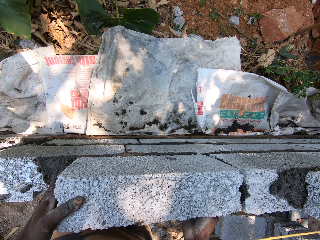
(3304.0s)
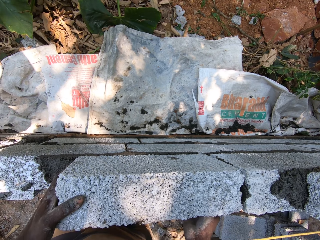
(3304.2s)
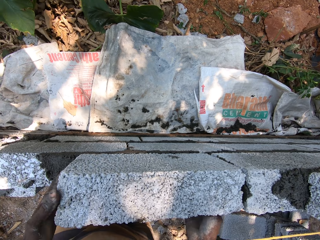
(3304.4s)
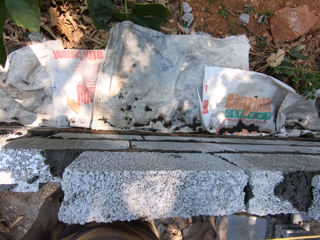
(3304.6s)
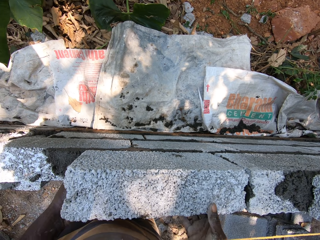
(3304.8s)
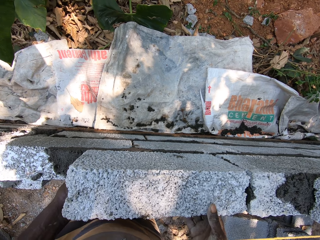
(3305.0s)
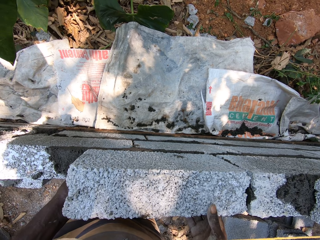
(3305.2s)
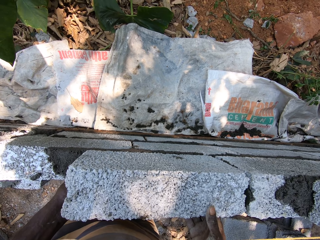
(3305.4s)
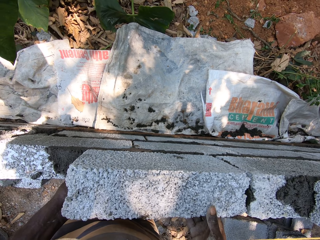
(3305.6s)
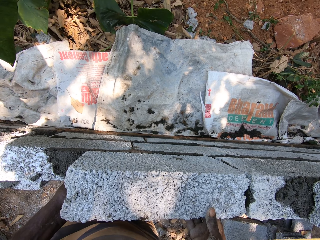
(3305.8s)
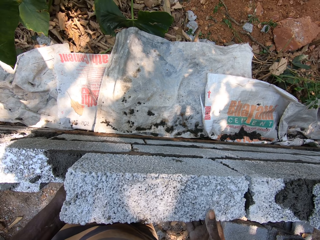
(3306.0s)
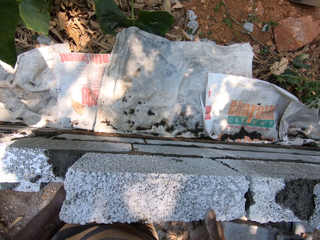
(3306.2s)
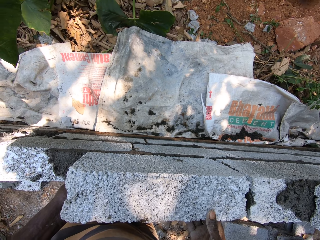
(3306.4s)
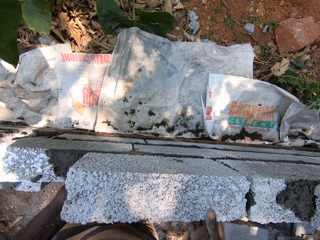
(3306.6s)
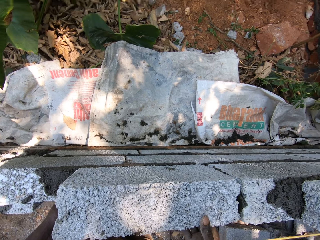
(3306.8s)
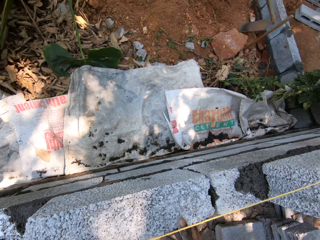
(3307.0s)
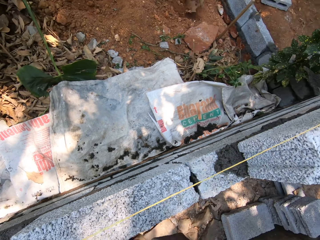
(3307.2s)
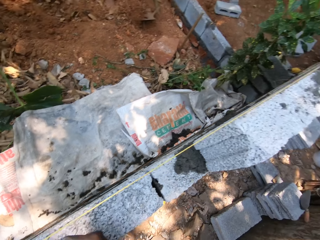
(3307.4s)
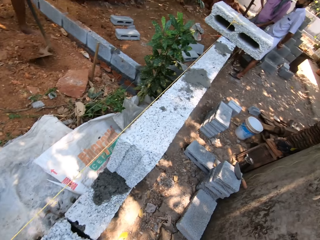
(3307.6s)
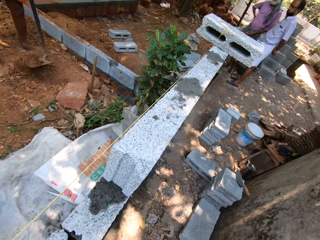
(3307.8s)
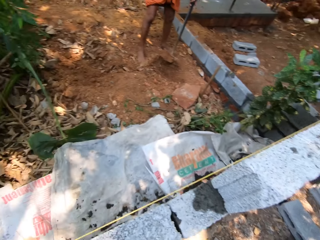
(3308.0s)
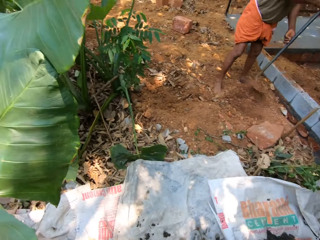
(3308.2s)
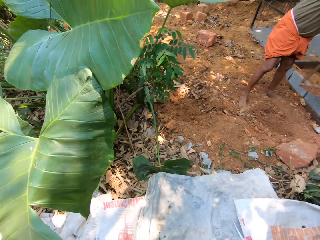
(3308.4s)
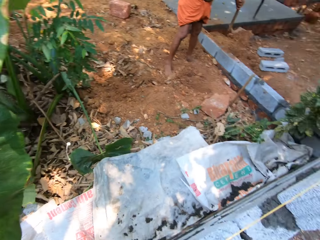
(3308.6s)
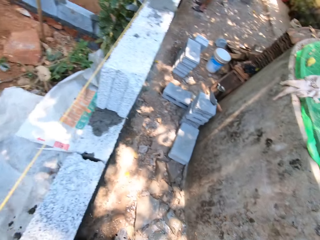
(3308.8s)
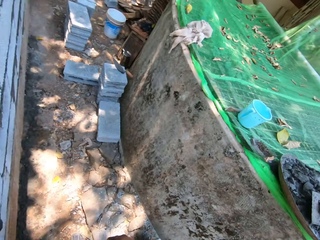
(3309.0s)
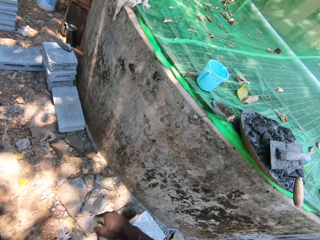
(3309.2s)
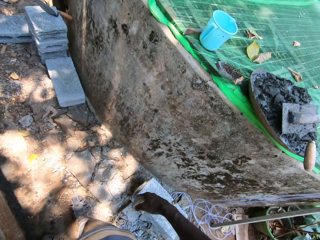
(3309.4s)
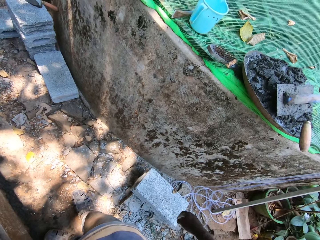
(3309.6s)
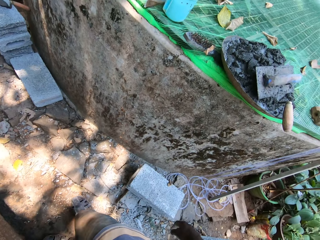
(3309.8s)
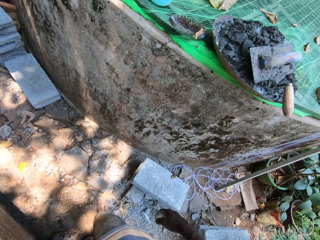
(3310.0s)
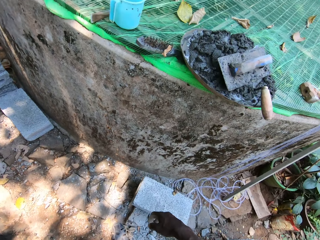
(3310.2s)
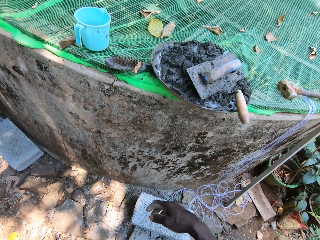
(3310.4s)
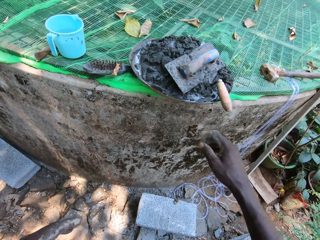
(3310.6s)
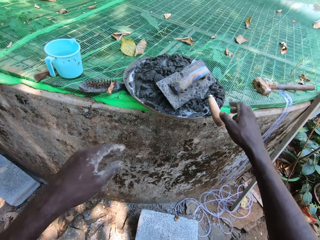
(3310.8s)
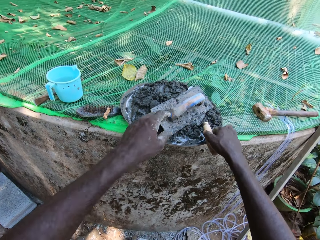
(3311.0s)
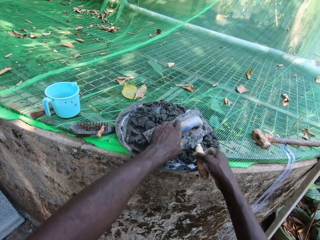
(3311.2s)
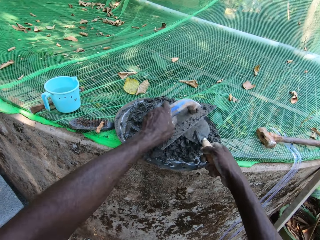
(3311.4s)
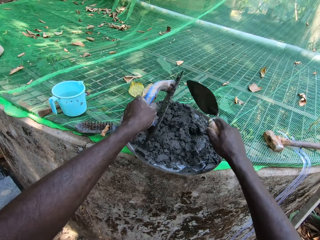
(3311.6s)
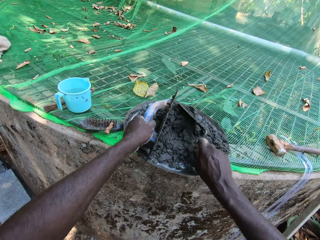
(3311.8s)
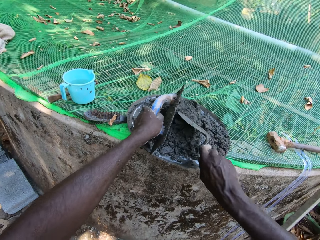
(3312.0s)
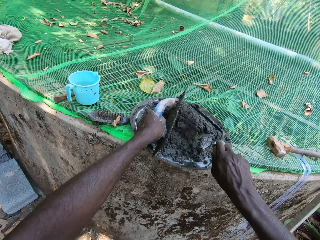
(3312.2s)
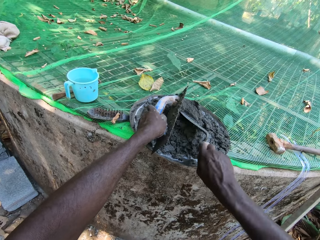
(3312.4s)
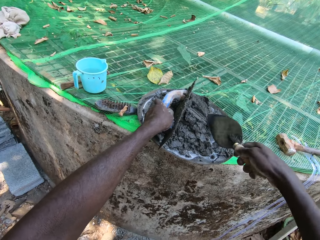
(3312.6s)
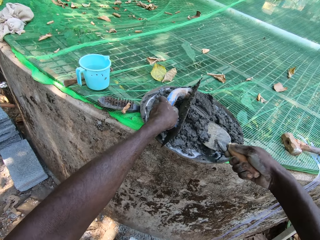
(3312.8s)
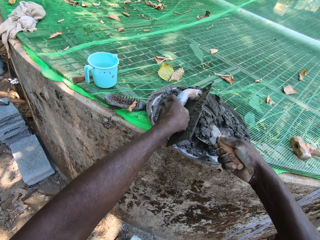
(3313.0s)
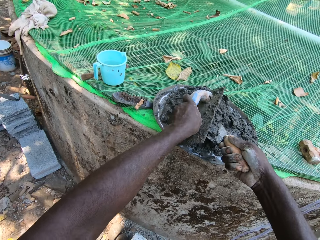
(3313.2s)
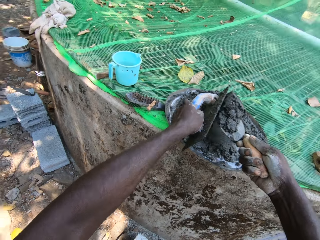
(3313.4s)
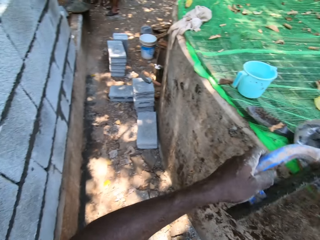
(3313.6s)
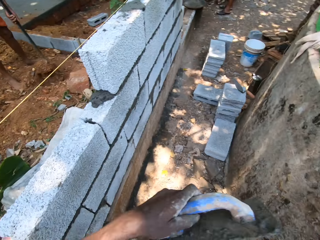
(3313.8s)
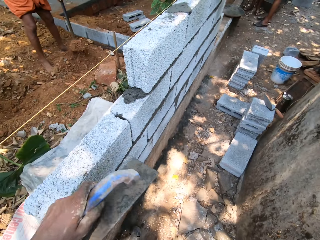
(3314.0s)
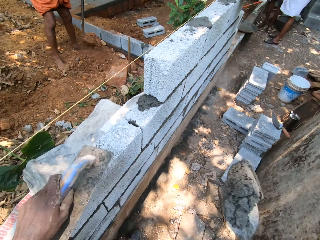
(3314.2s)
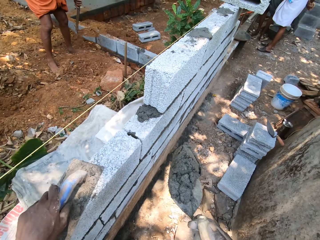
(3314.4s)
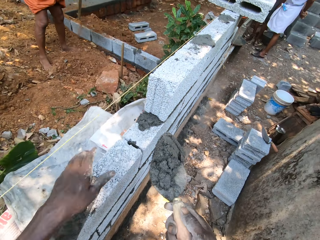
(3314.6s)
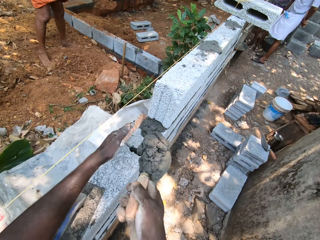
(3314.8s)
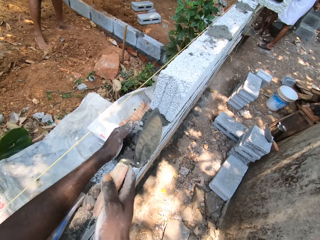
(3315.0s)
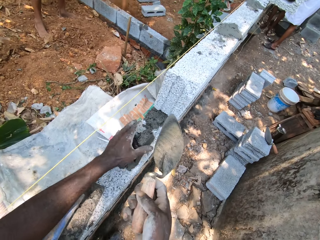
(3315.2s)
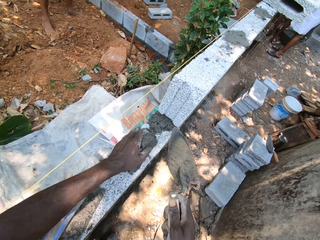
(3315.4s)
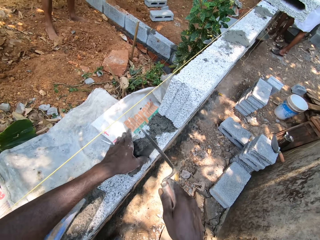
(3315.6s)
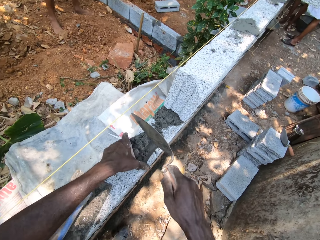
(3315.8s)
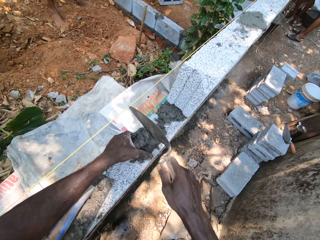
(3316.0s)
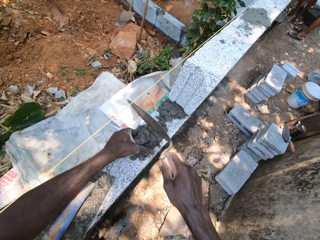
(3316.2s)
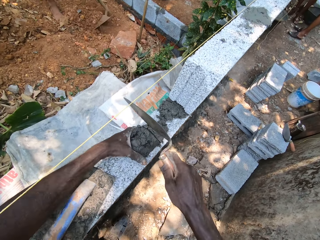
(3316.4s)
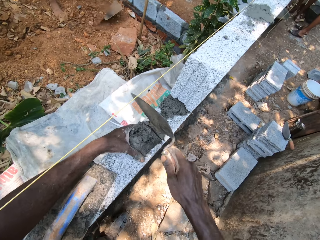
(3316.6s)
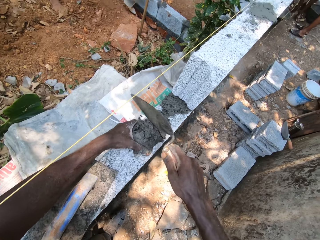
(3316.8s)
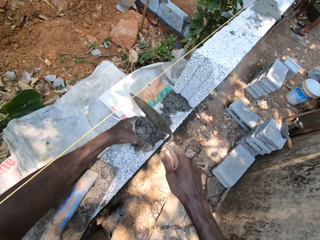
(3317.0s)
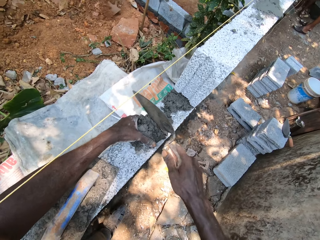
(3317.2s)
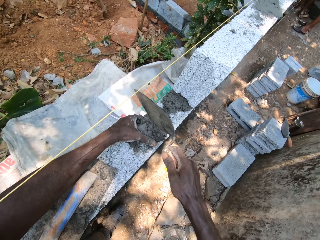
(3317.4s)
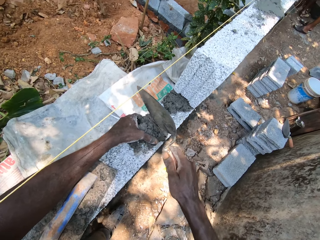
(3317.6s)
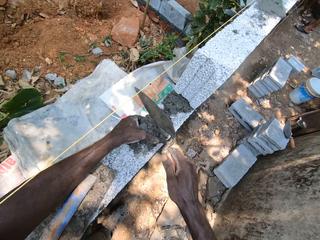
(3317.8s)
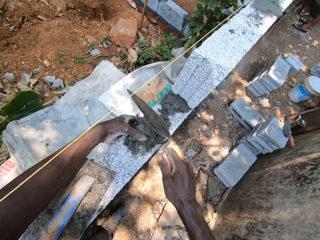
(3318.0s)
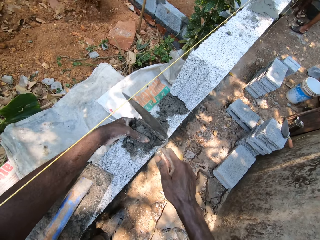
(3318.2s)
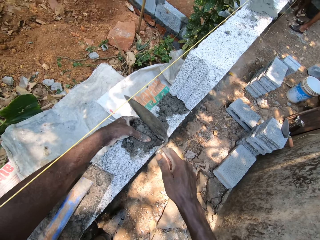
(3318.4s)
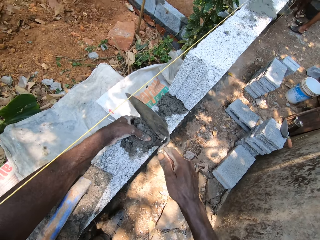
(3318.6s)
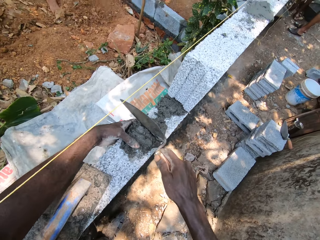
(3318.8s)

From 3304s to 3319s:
The camera wearer puts the right hand on the brick. He holds the brick with both hands. He looks around. He picks up the trowel or brick trowel from the head pan with his right hand. He picks the metal float or bumper cutter from the head pan with his left hand. He scoops cement from the head pan with his right hand. He drops the metal float on the fence with his left hand. He pours cement on top of the brick with the trowel in his right hand. He plasters cement in the space in between the bricks with the trowel in his right hand. He slices the cement with the brick trowel.

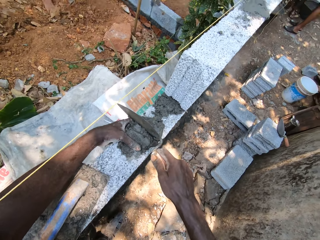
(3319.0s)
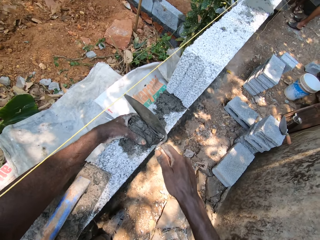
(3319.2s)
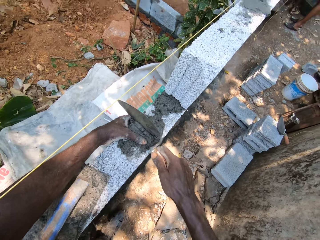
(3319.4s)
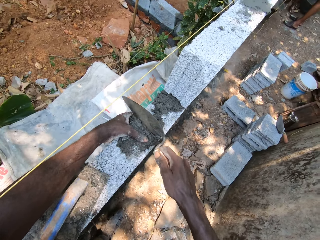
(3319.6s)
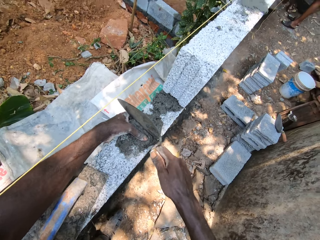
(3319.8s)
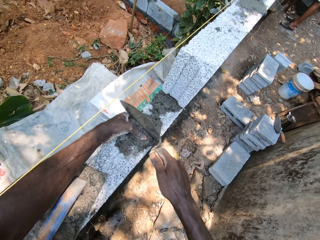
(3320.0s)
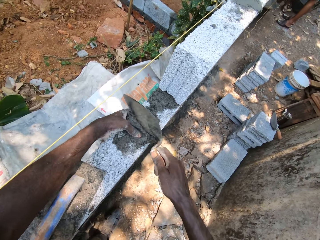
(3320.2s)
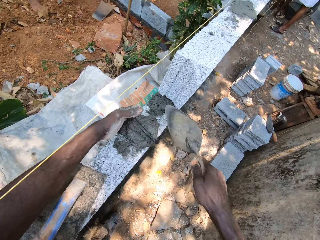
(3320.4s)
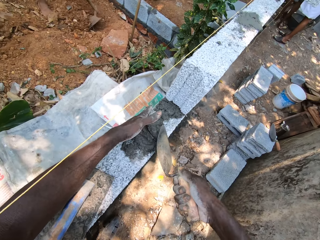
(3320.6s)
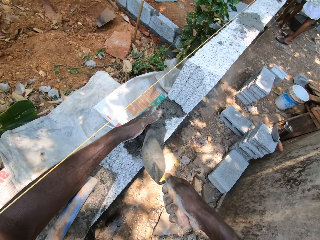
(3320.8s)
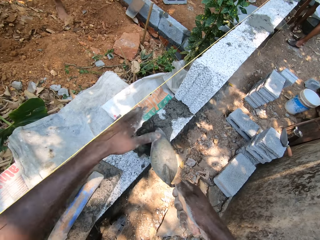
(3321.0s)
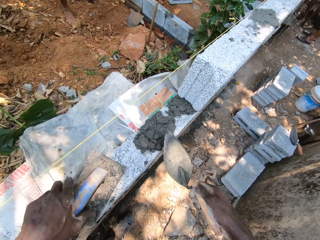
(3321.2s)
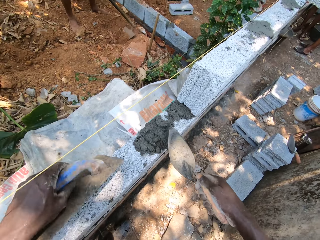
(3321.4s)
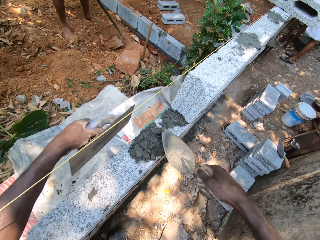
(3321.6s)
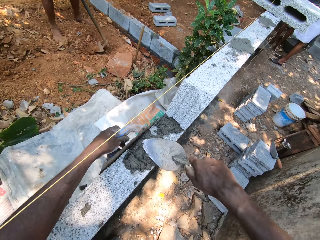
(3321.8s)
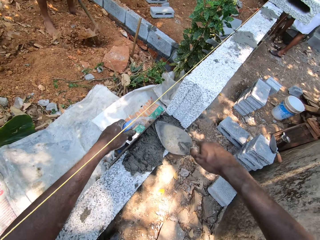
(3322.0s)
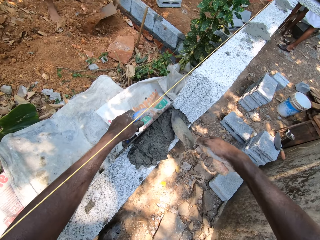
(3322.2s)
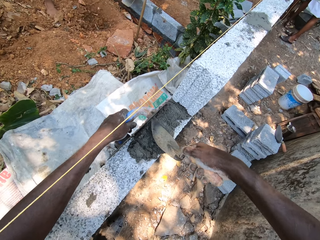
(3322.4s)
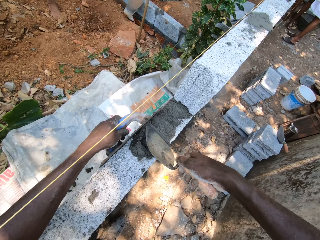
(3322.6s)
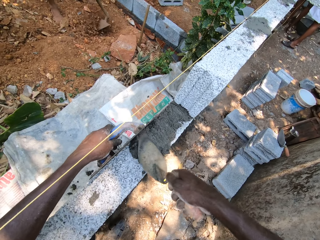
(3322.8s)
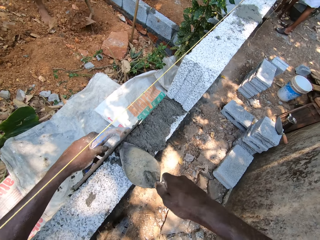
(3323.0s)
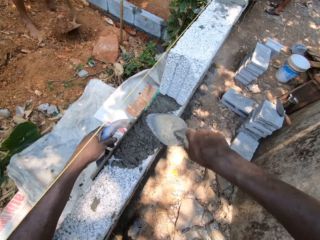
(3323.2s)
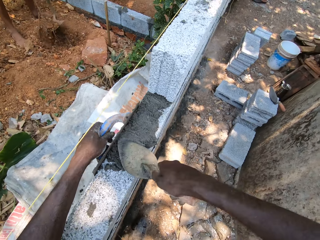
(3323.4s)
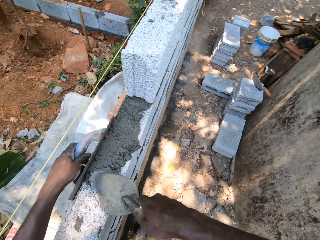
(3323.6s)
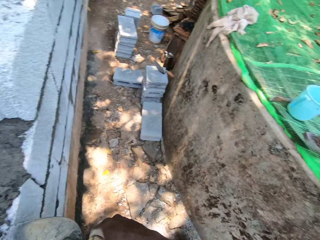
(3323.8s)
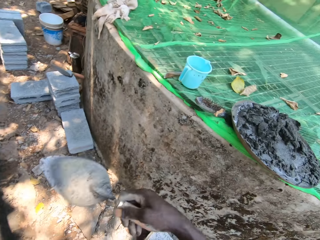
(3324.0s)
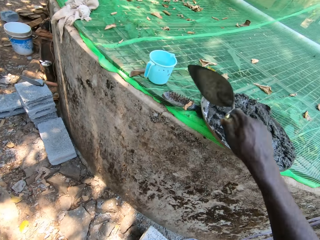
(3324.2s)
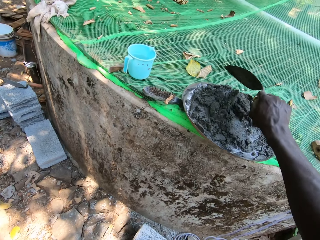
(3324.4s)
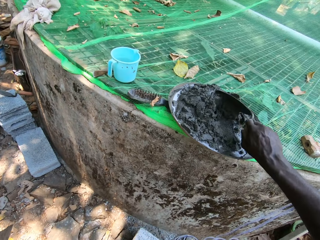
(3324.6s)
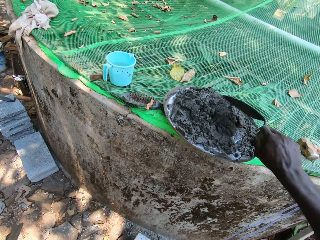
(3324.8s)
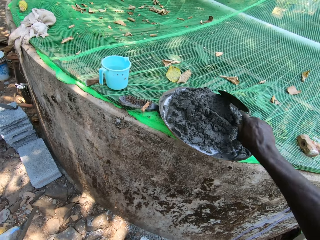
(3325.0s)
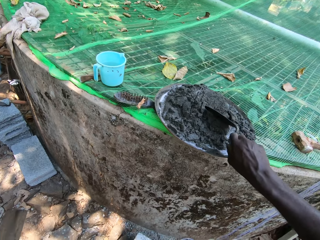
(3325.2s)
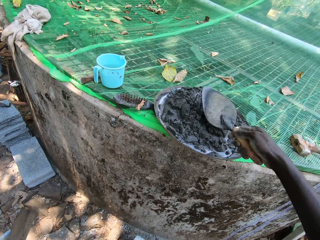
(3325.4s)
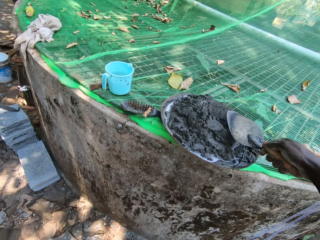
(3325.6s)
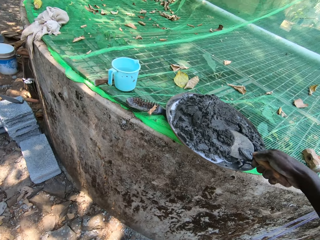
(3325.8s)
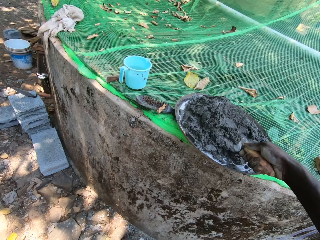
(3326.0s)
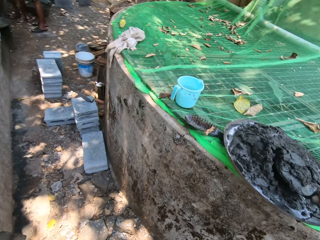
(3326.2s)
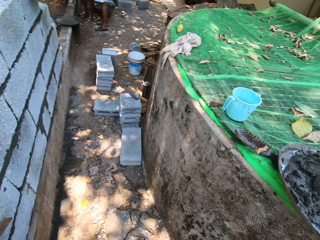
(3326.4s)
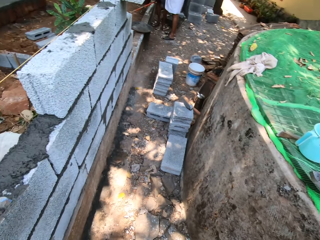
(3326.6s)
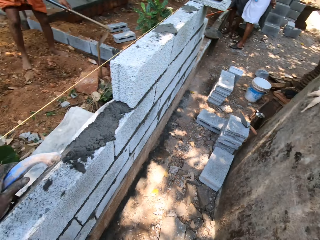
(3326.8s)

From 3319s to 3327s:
The camera wearer cements the top of the brick with the trowel in his right hand. He picks the metal float from the fence with his left hand. He presses the metal float against the fence with his left hand. He spreads cement on the bricks. He turns around. He scoops cement from the head pan with the trowel in his right hand.
